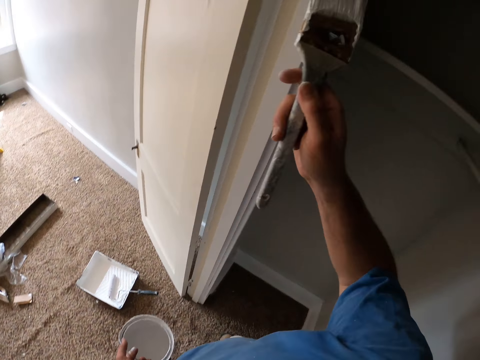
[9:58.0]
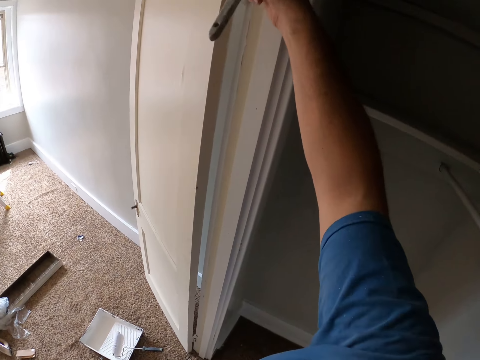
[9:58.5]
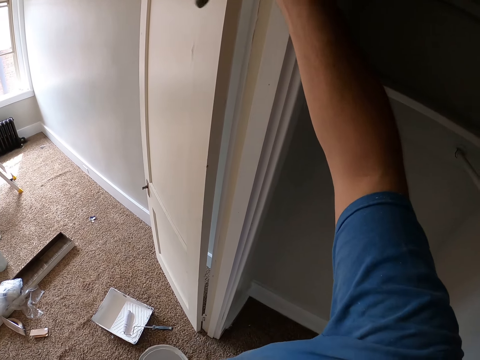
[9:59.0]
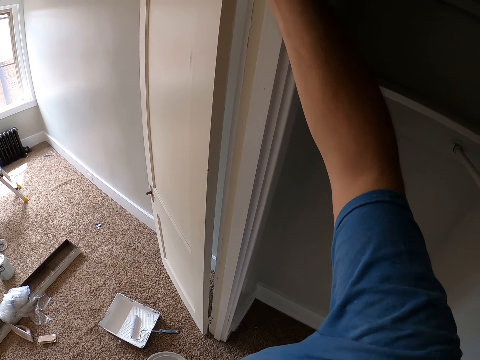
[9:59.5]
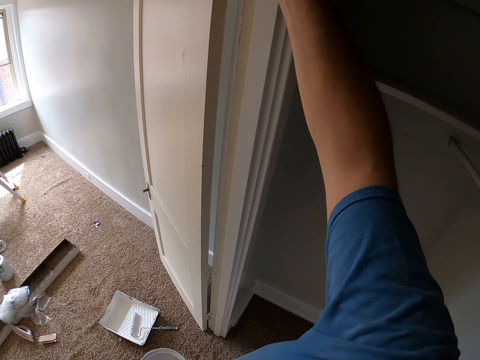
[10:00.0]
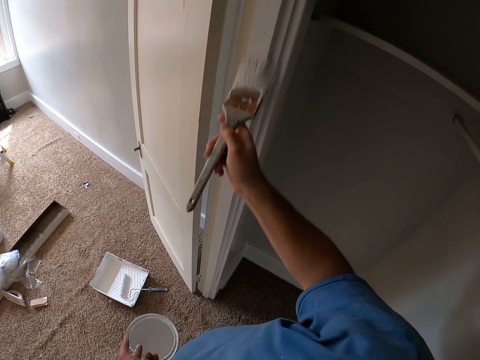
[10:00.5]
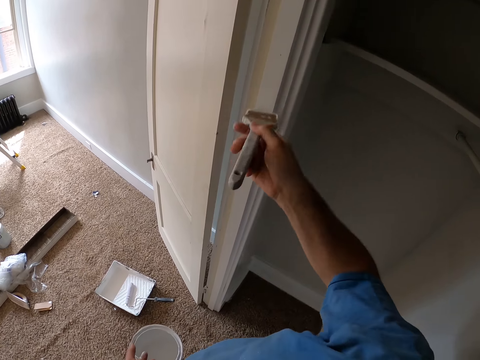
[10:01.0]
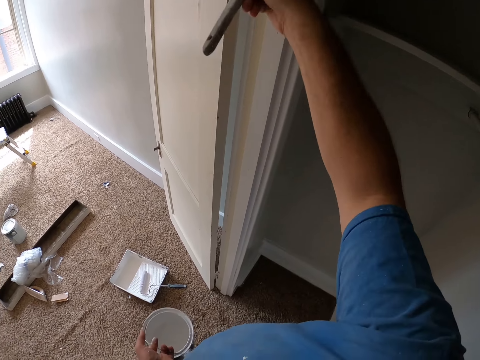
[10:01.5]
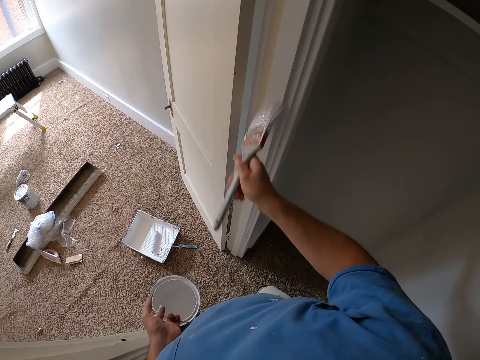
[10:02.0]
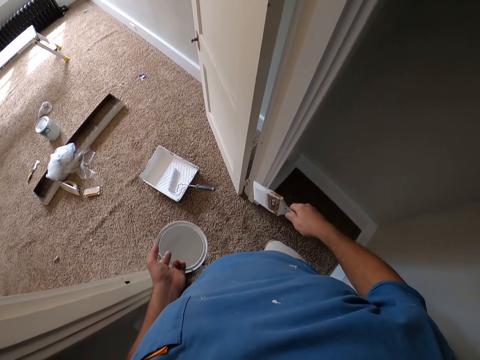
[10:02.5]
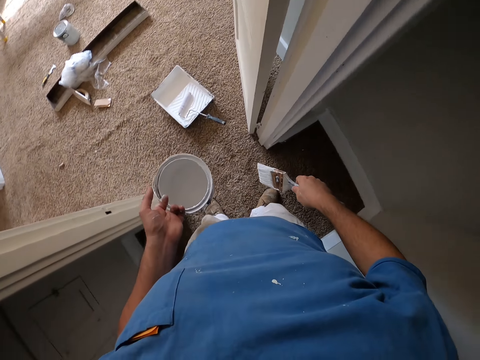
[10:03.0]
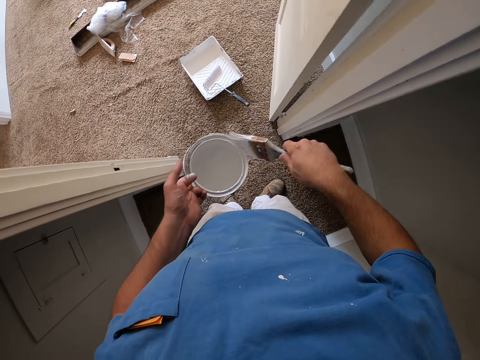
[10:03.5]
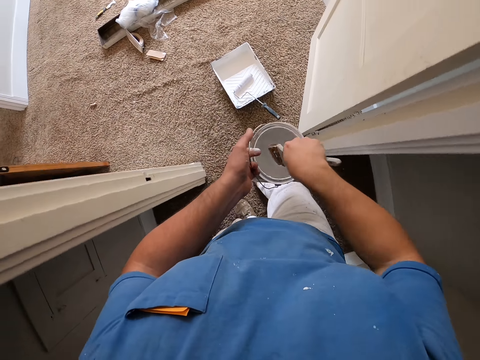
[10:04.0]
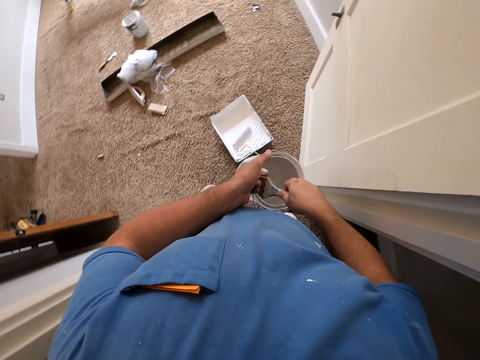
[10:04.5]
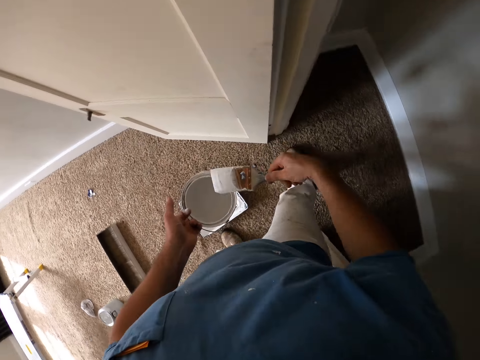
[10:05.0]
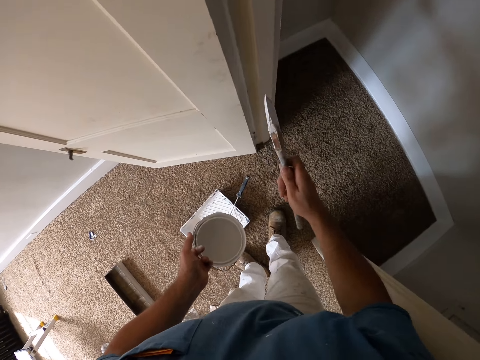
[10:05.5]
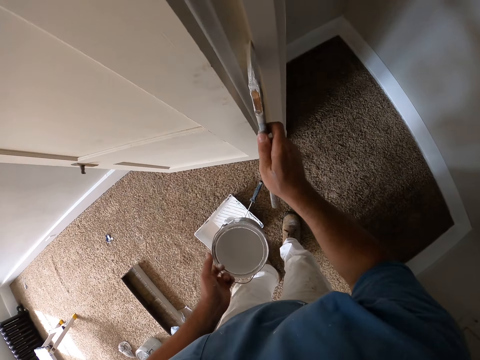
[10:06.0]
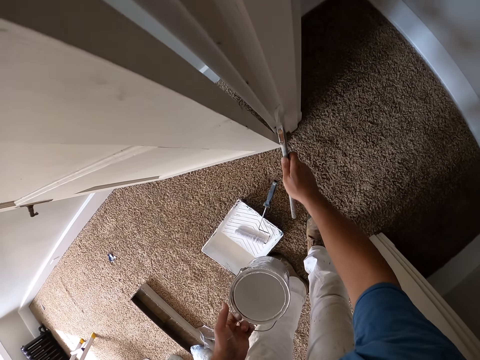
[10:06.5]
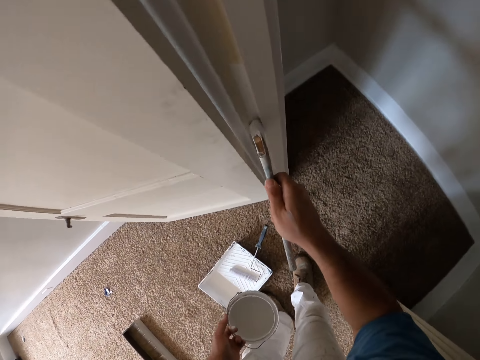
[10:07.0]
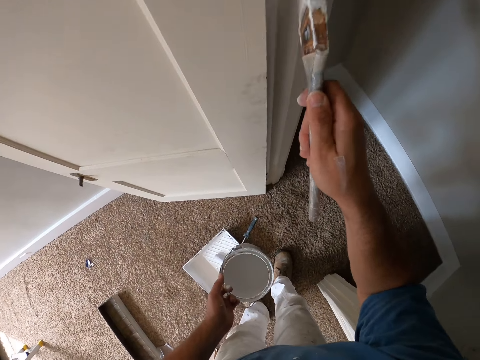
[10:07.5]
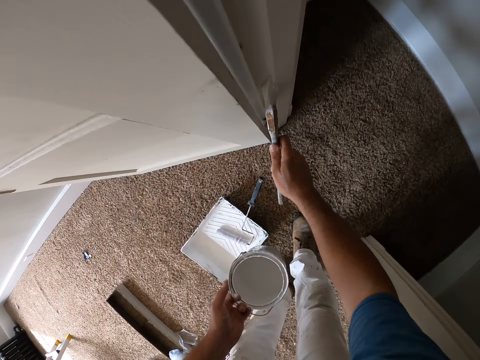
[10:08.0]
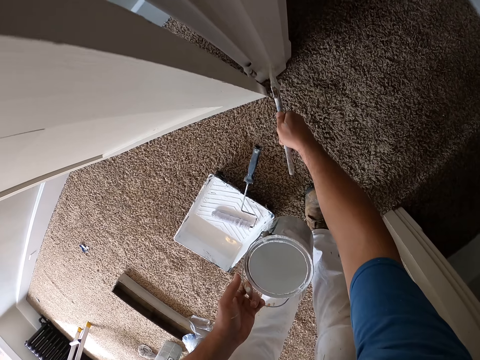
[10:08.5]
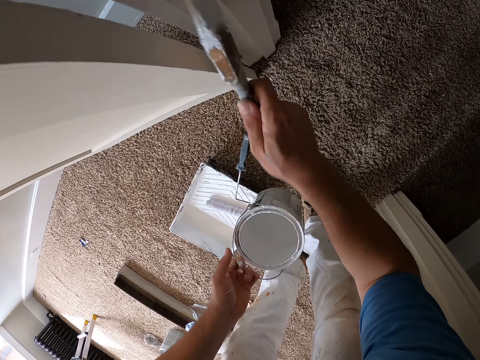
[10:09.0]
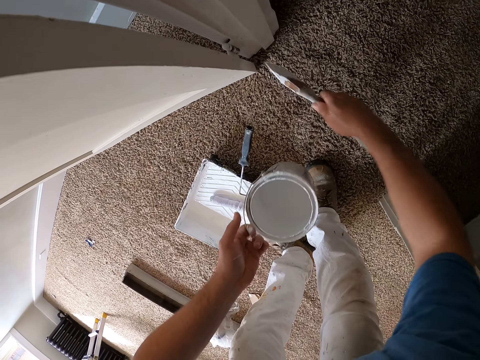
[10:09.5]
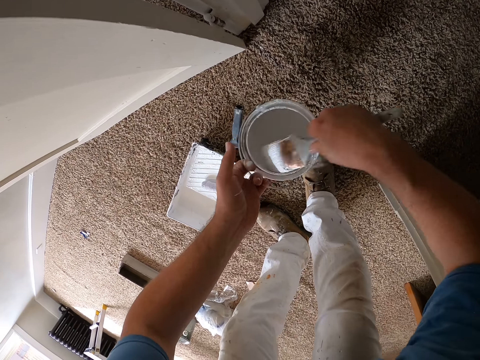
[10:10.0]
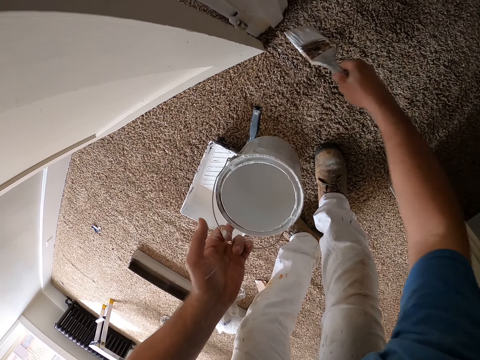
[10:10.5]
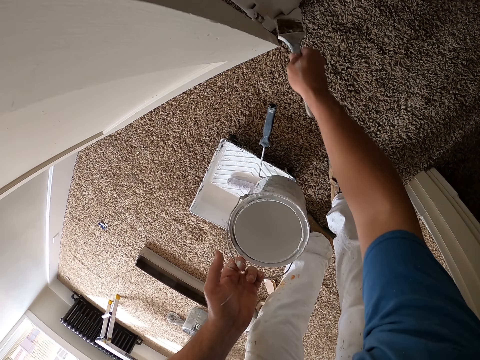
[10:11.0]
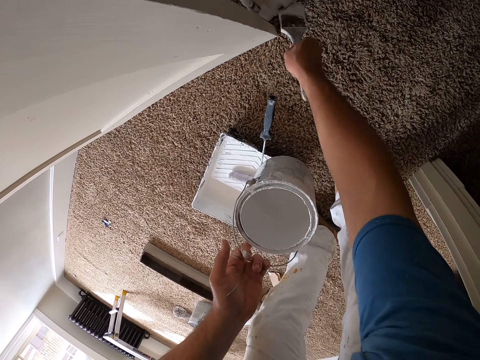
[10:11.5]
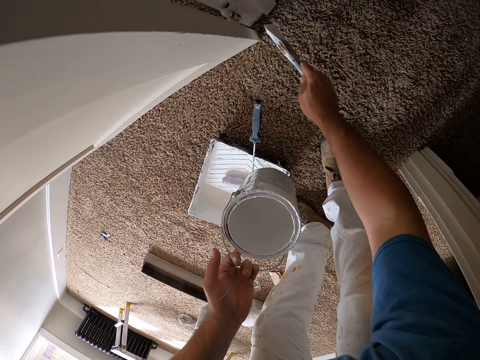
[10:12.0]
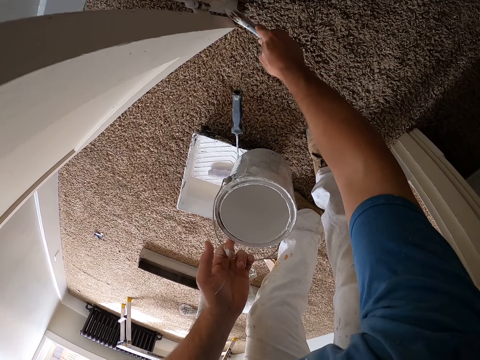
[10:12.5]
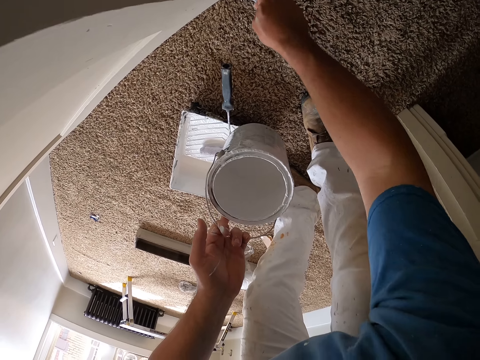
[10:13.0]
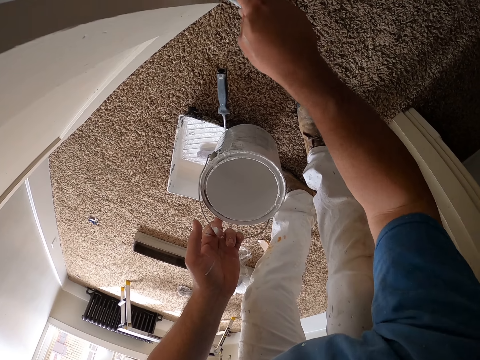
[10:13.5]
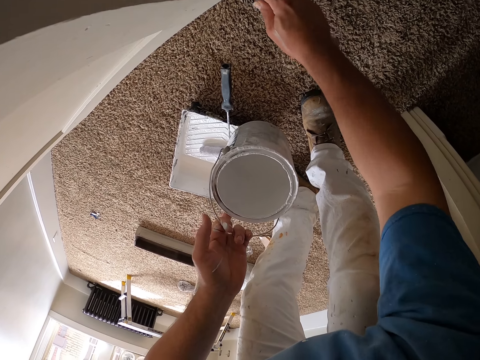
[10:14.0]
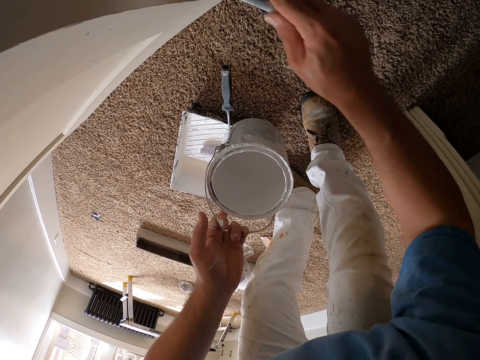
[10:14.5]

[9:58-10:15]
The camera wearer dips the paint brush inside the paint. He paints the corridor or door frame with the paint brush on his right hand. He dips the paint brush inside the paint again. He paints the corridor with the paint brush on his right hand again.

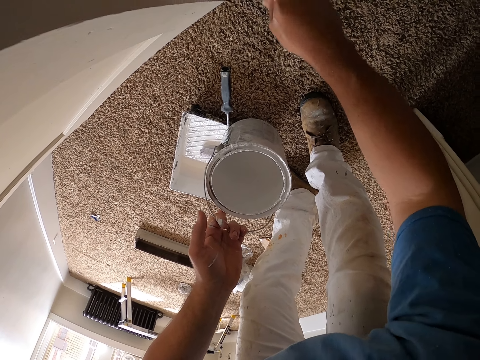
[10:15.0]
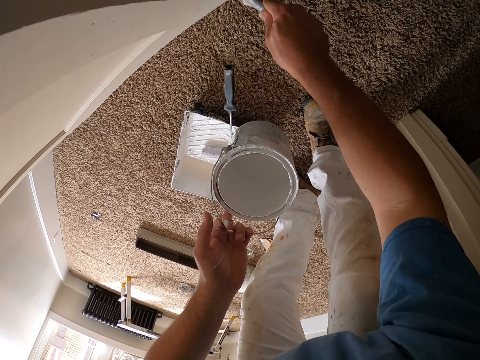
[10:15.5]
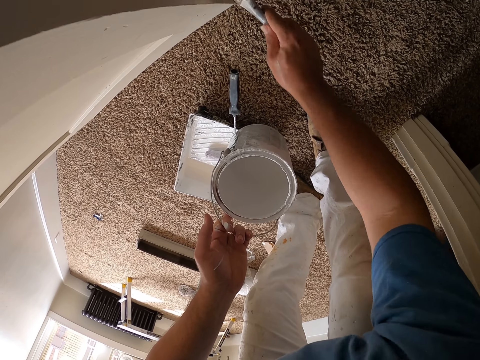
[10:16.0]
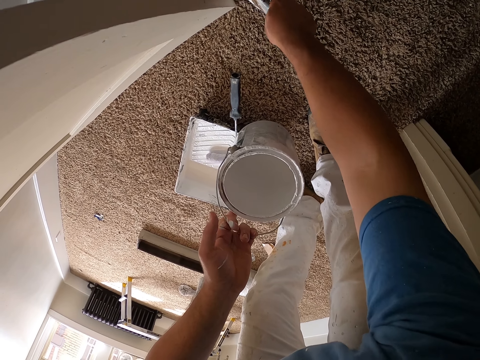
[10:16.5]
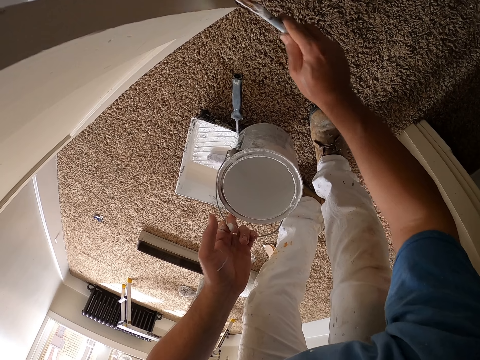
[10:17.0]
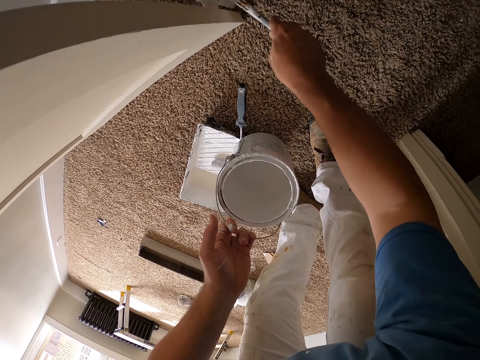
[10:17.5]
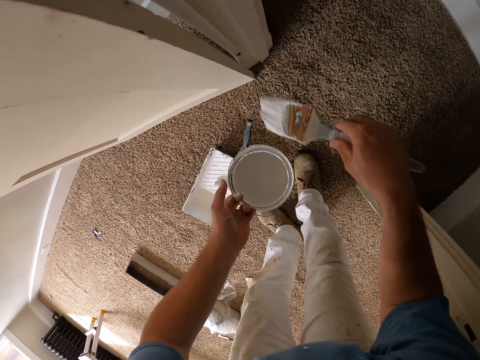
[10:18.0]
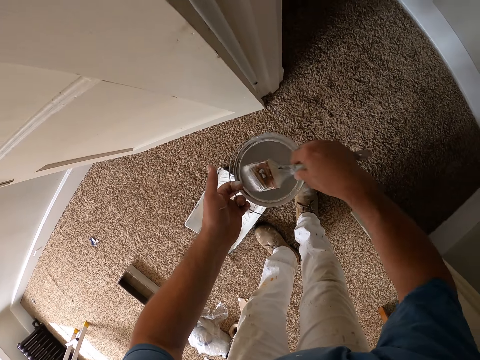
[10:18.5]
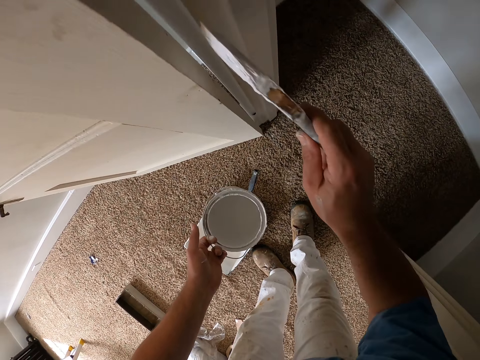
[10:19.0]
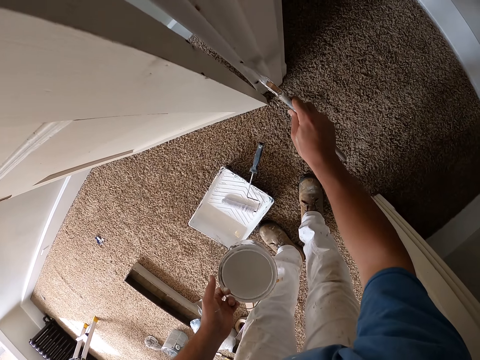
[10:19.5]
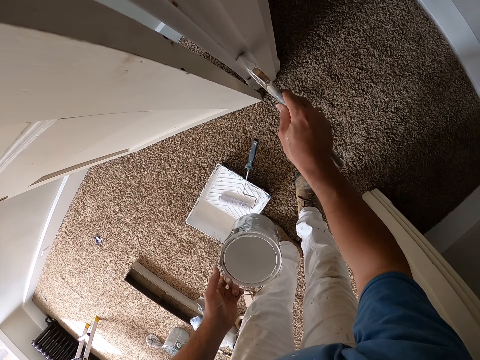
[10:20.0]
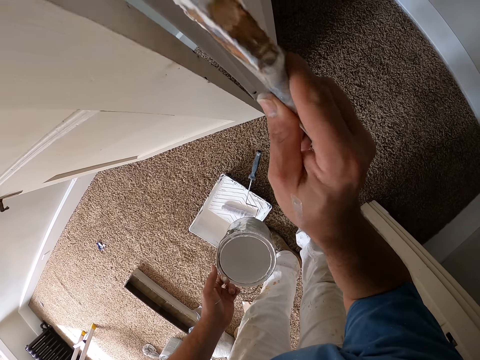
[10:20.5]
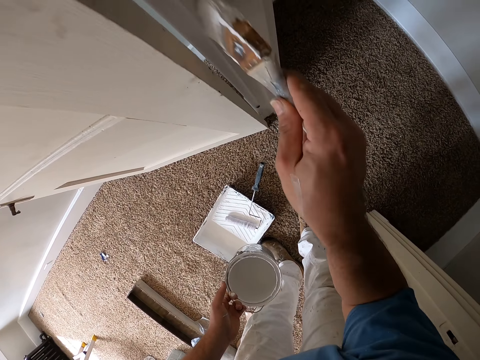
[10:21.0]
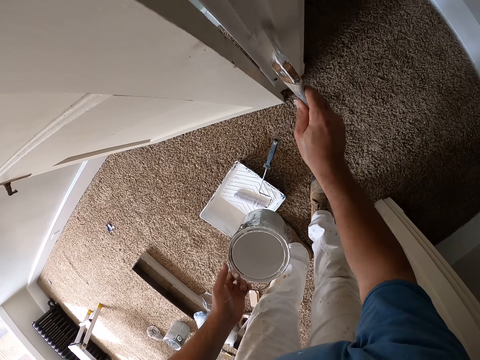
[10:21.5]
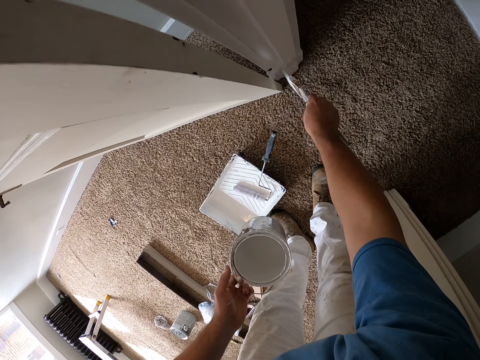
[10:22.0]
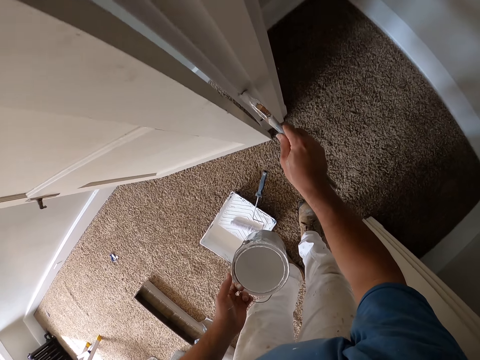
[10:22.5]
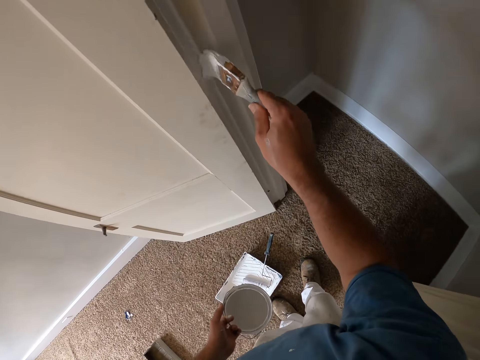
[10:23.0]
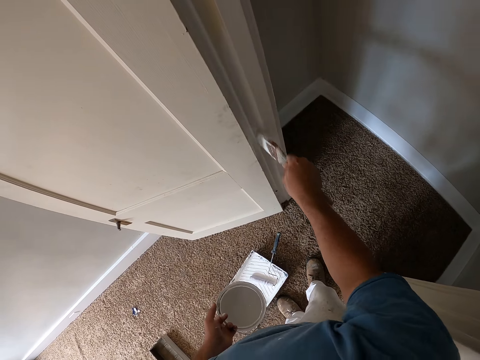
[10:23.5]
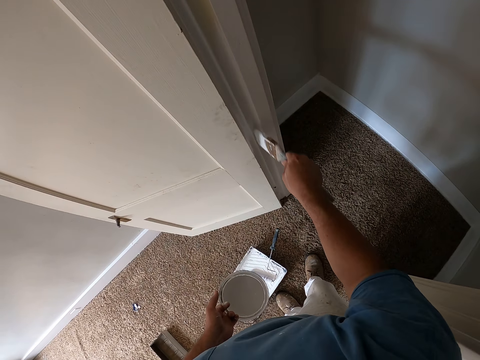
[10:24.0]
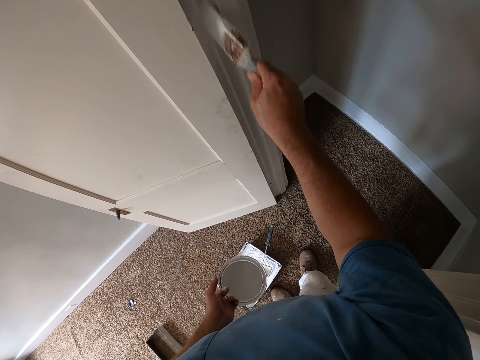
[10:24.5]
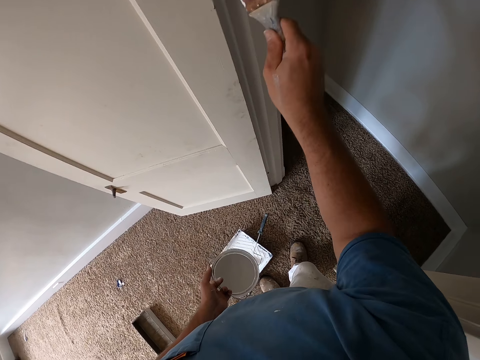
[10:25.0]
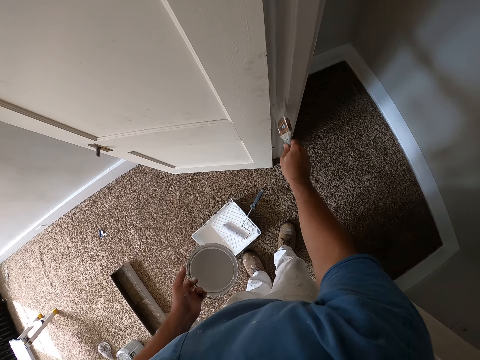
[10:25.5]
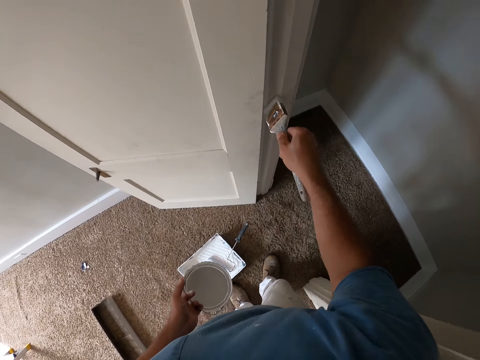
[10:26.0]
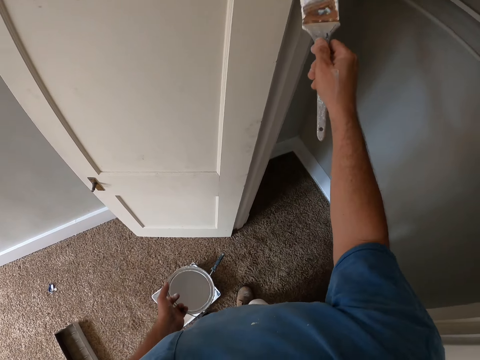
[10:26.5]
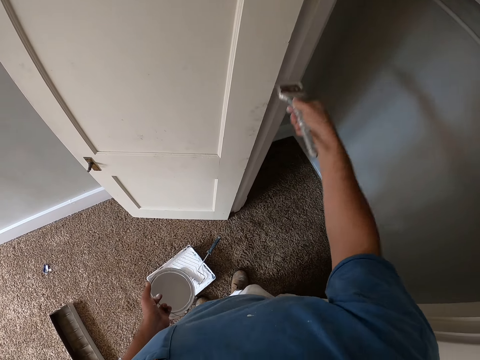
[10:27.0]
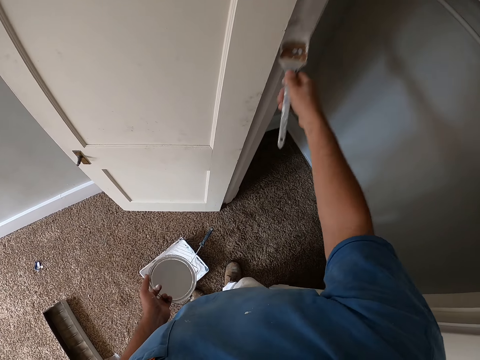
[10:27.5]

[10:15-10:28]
The camera wearer dips the paint brush inside the paint. He paints the corridor or door frame with the paint brush on his right hand.
